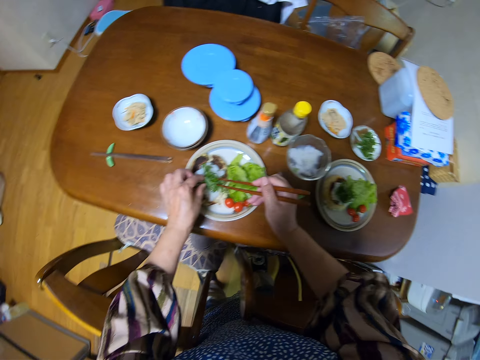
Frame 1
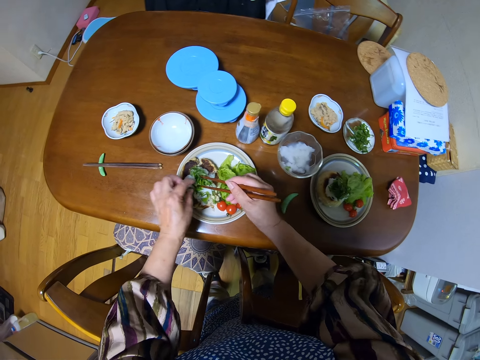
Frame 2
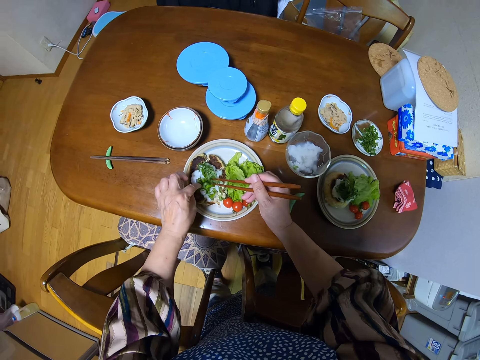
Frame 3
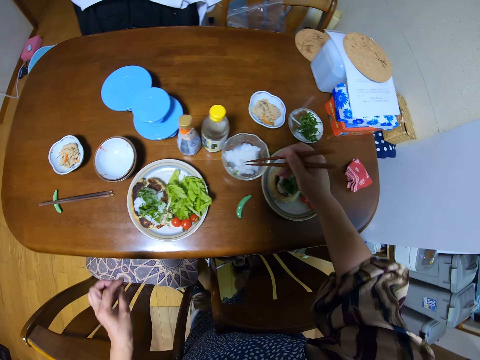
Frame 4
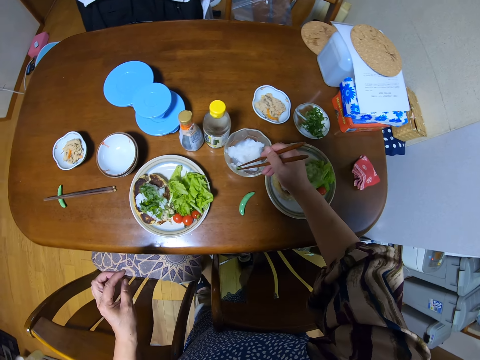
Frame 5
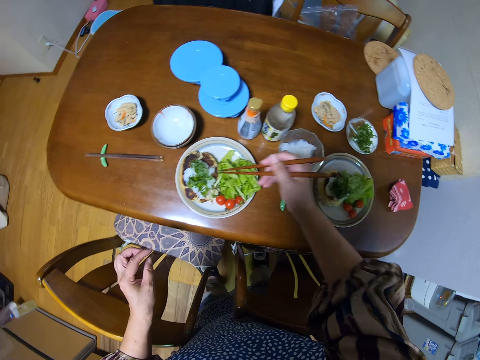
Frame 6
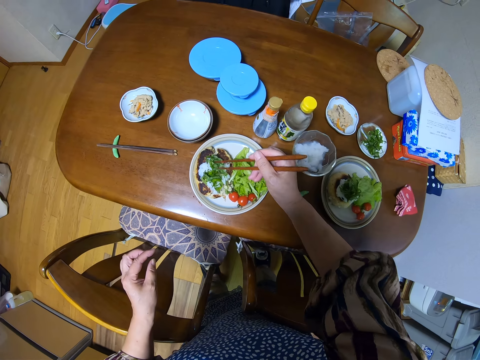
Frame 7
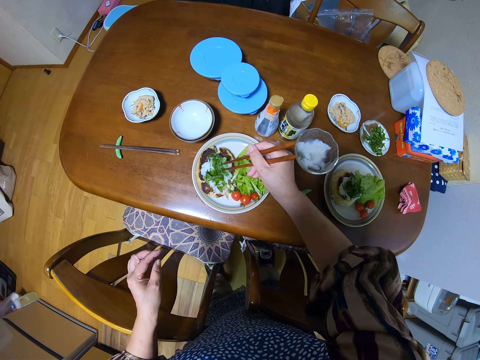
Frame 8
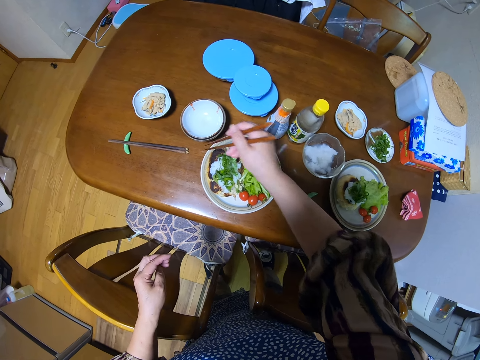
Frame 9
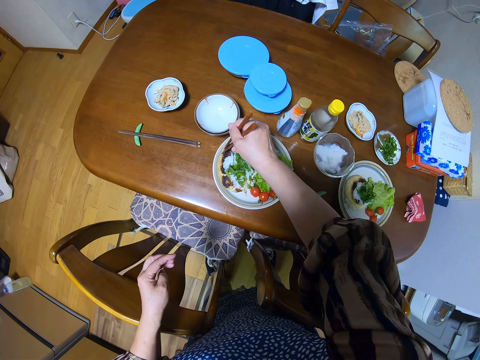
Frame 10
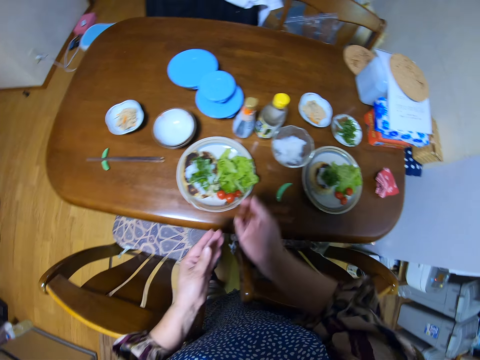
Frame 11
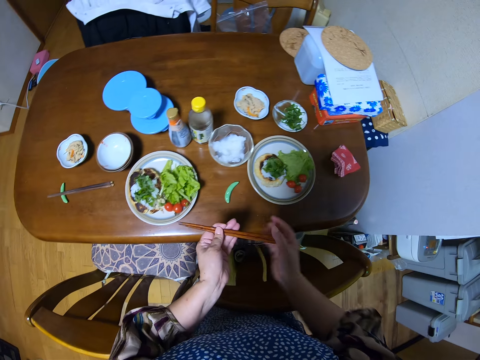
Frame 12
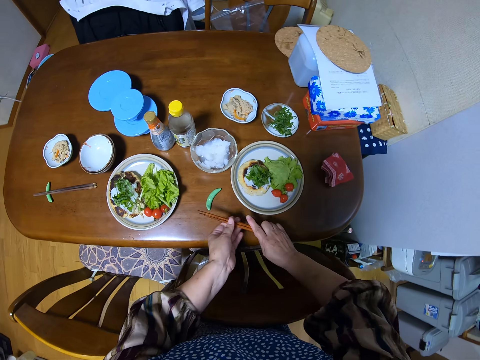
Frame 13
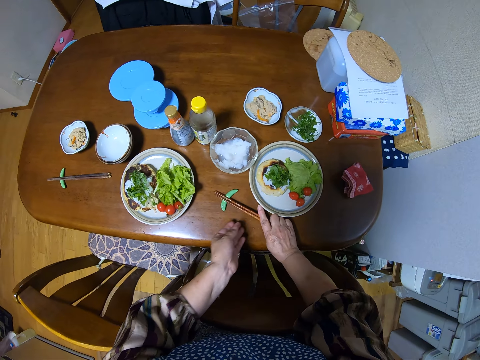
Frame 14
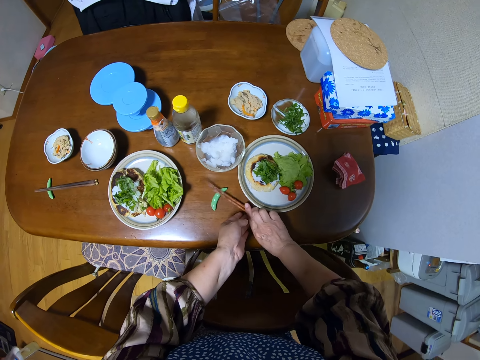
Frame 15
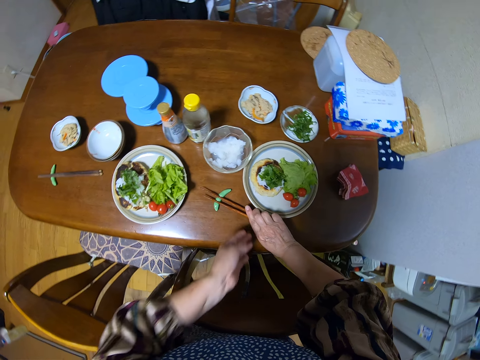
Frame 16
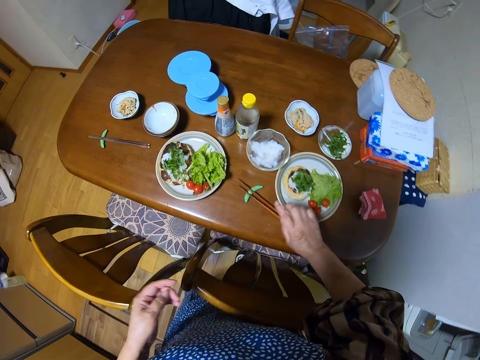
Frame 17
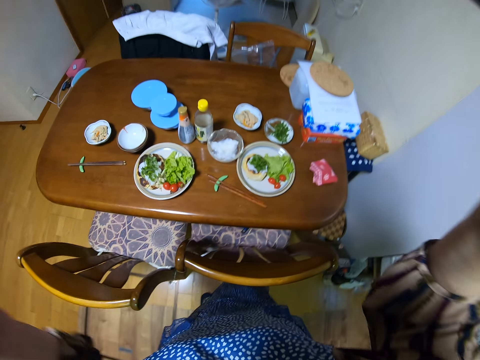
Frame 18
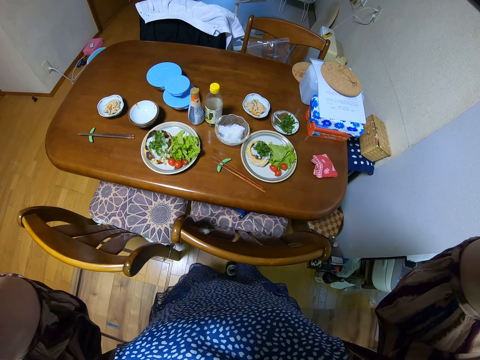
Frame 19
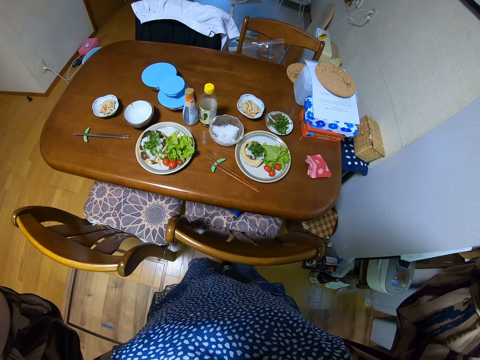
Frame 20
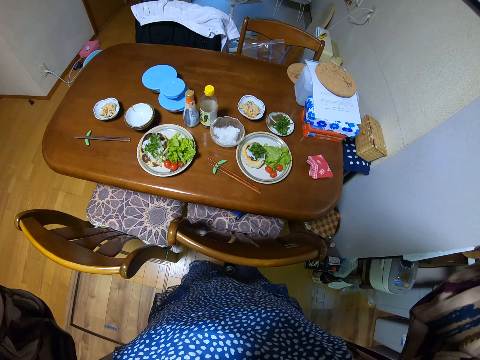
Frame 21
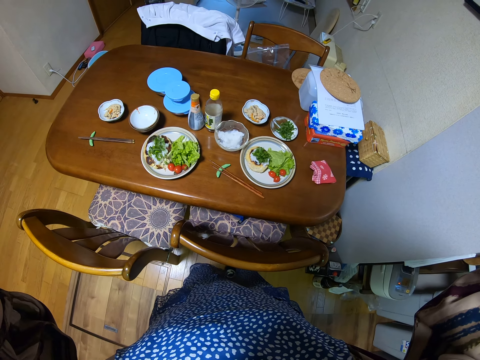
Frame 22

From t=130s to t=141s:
The camera wearer places the vegetables, coriander, on the pancake with the chopsticks. She packs some salt with the chopstick. She places the salt on the pancake. She adjusts the pancake with the chopstick. She places the chopstick on the chopstick rest. She adjusts her glasses.
